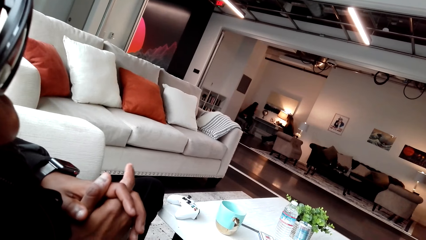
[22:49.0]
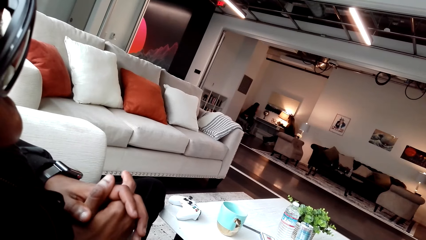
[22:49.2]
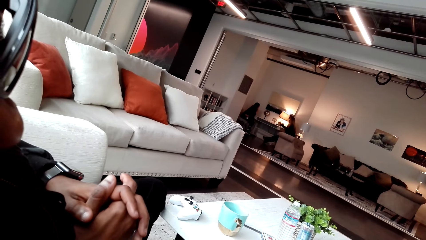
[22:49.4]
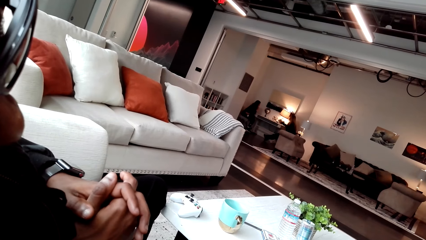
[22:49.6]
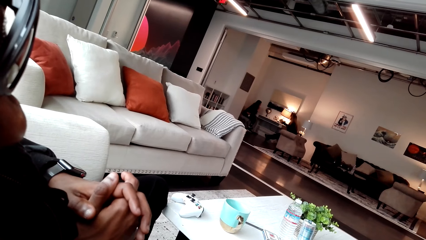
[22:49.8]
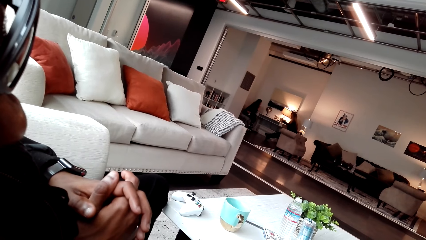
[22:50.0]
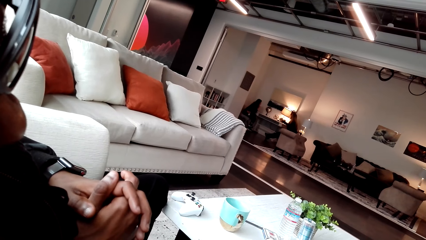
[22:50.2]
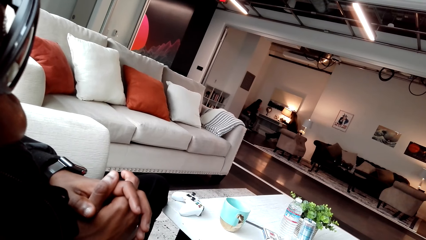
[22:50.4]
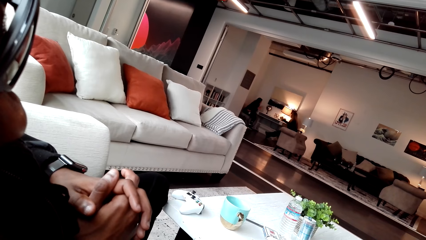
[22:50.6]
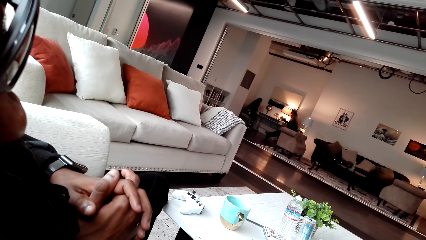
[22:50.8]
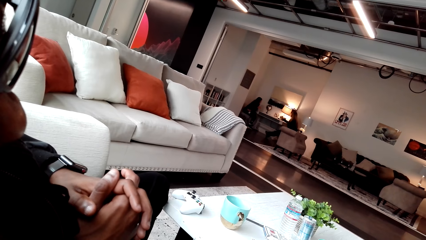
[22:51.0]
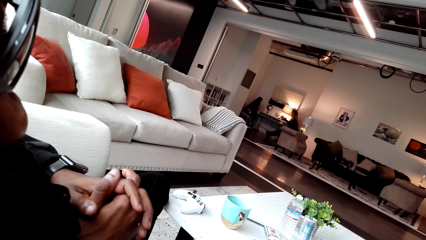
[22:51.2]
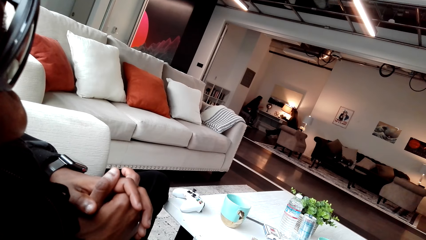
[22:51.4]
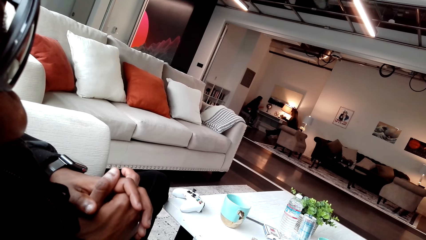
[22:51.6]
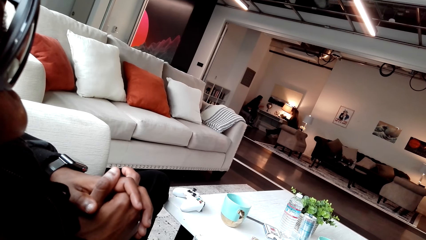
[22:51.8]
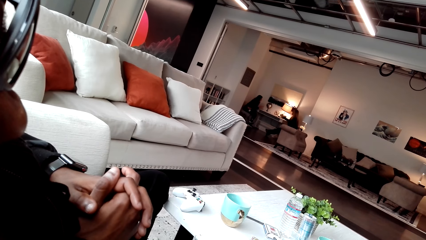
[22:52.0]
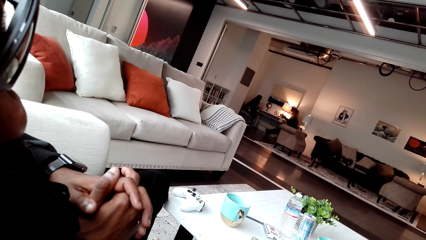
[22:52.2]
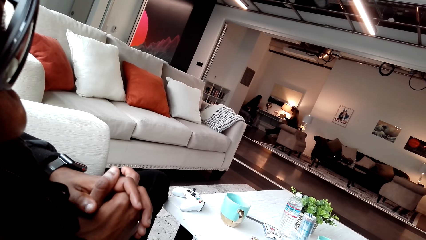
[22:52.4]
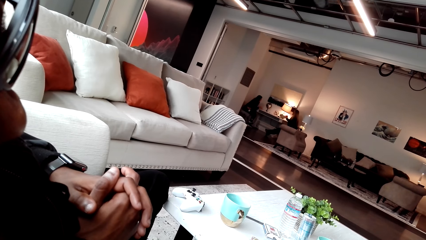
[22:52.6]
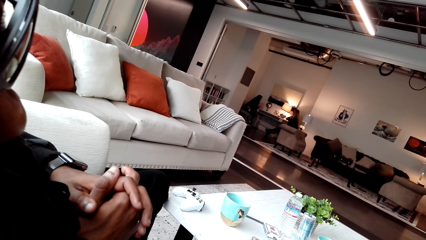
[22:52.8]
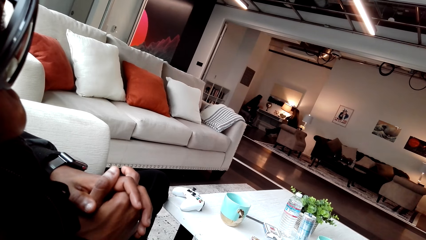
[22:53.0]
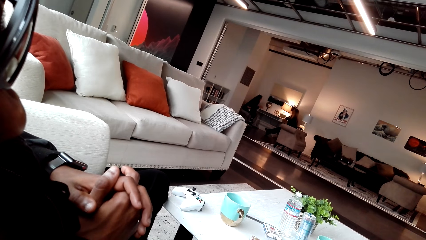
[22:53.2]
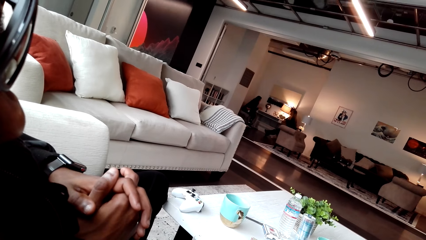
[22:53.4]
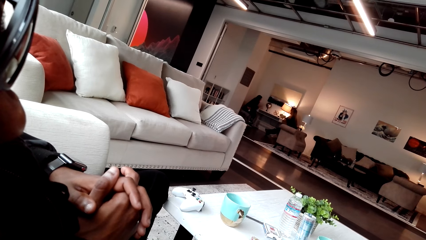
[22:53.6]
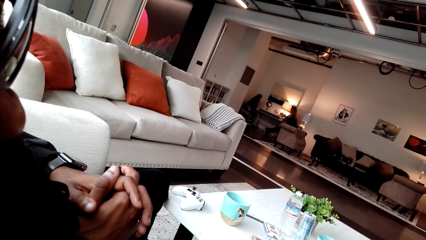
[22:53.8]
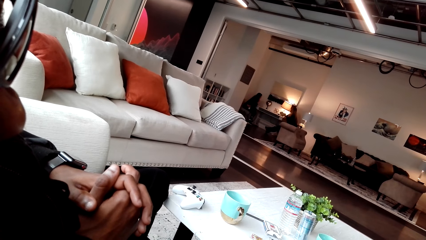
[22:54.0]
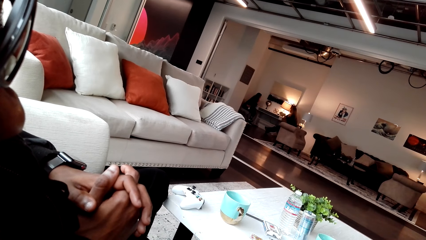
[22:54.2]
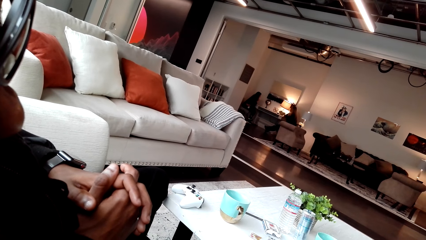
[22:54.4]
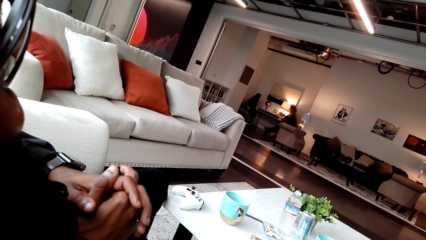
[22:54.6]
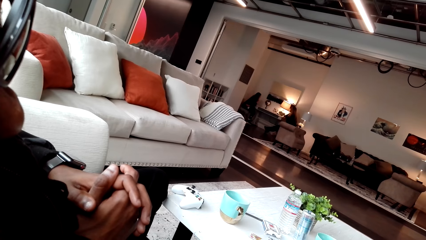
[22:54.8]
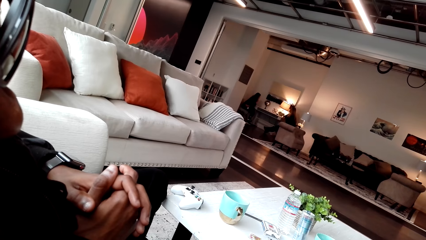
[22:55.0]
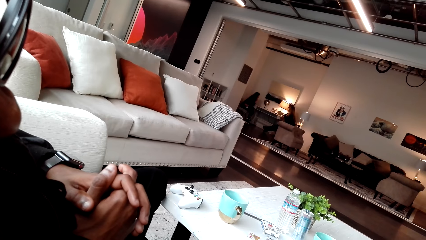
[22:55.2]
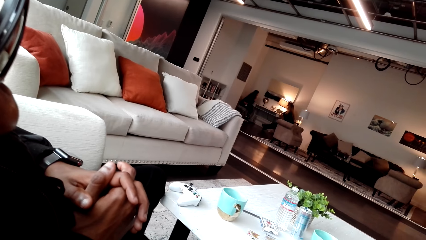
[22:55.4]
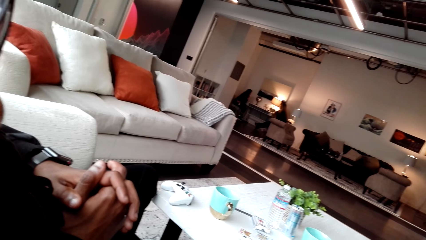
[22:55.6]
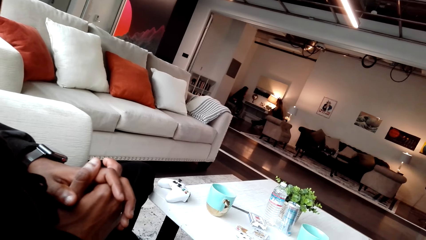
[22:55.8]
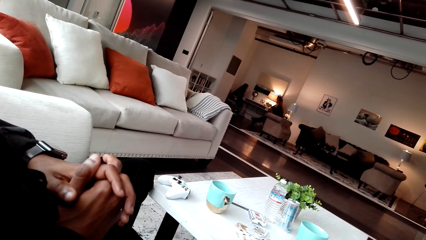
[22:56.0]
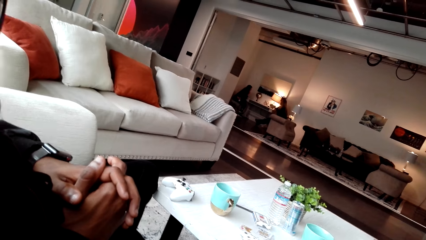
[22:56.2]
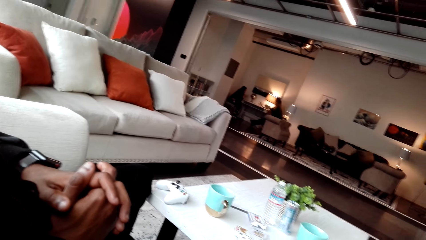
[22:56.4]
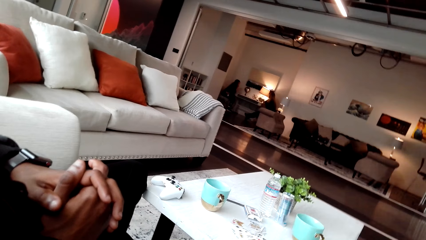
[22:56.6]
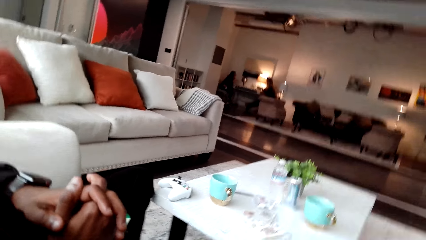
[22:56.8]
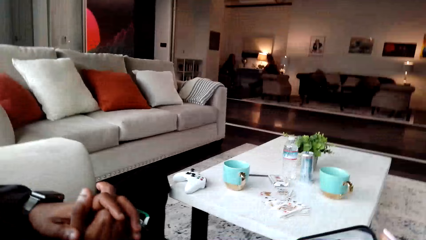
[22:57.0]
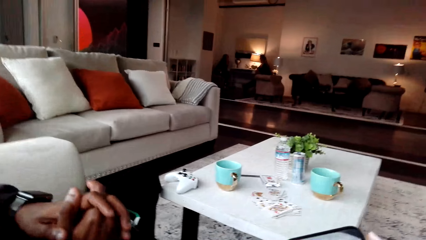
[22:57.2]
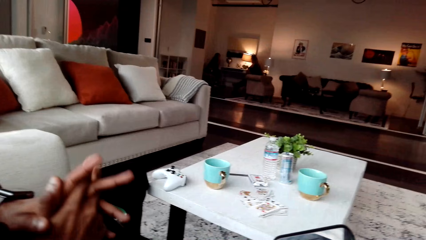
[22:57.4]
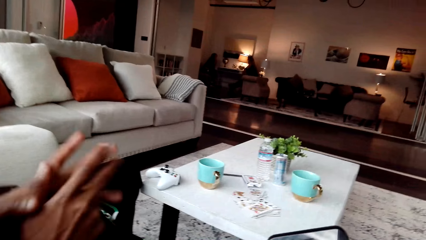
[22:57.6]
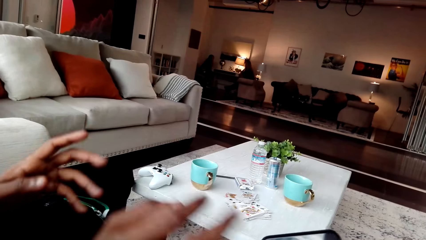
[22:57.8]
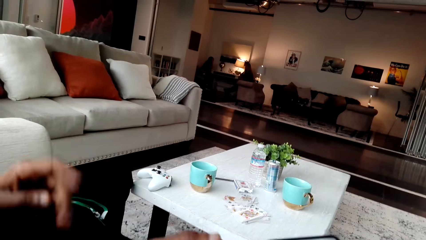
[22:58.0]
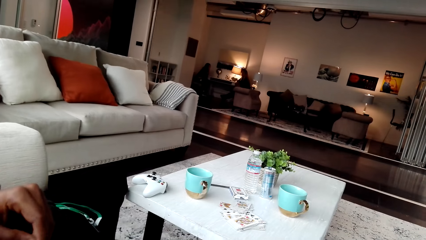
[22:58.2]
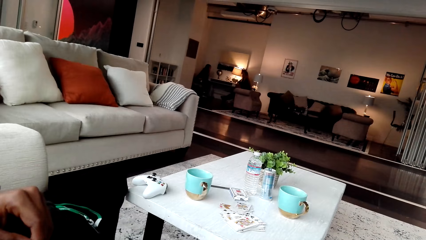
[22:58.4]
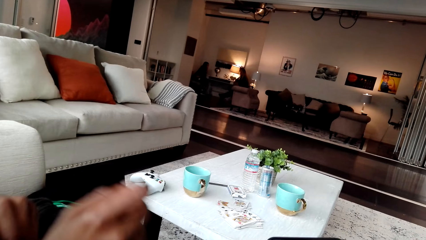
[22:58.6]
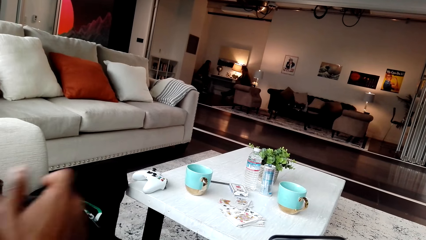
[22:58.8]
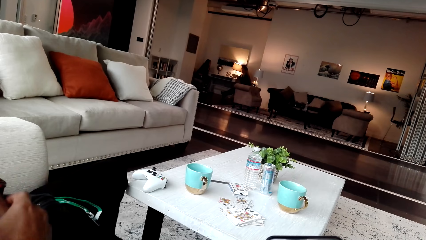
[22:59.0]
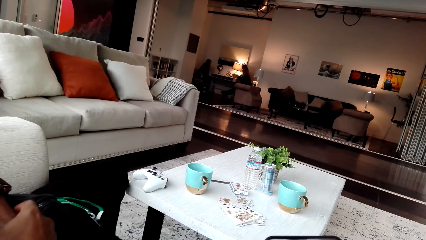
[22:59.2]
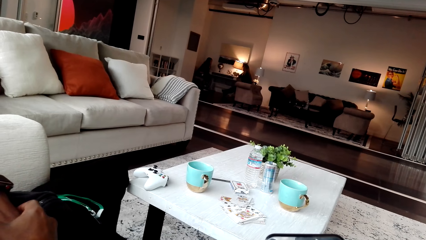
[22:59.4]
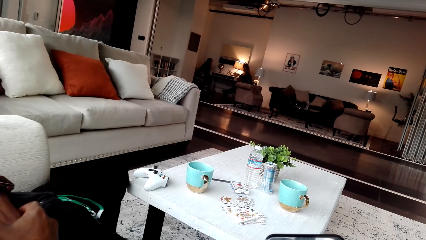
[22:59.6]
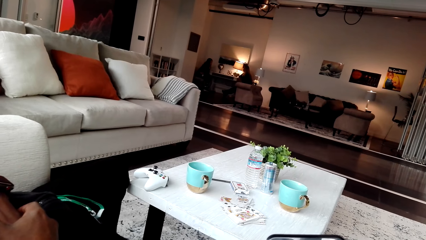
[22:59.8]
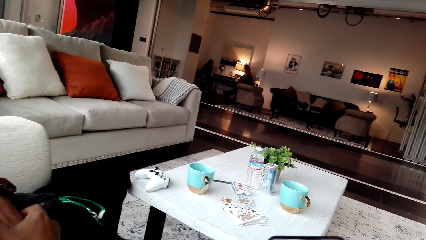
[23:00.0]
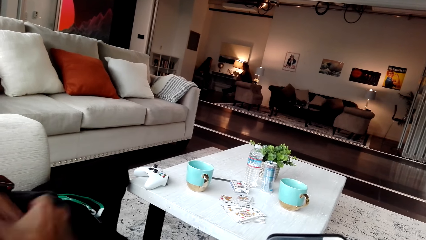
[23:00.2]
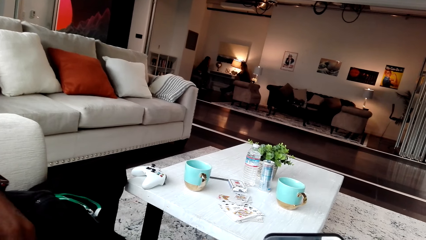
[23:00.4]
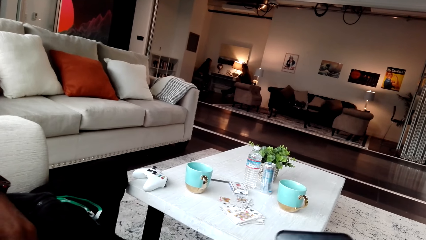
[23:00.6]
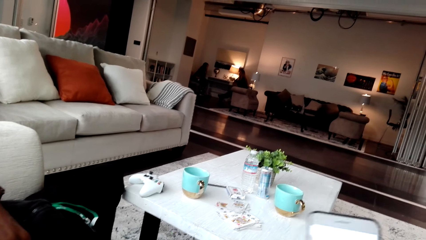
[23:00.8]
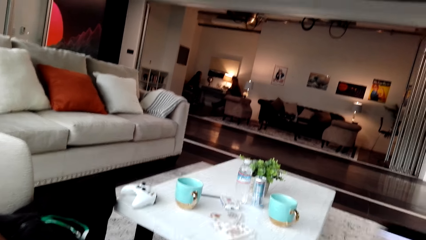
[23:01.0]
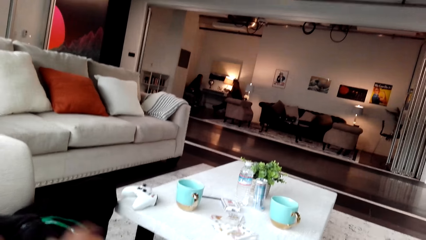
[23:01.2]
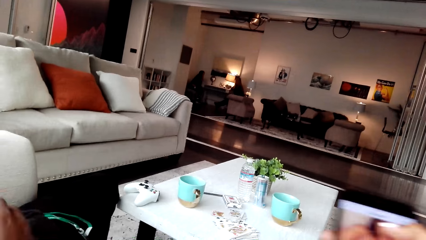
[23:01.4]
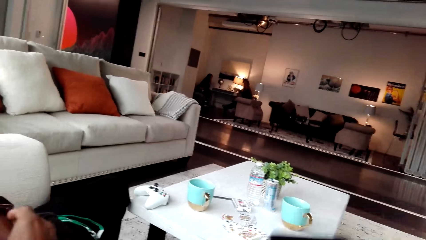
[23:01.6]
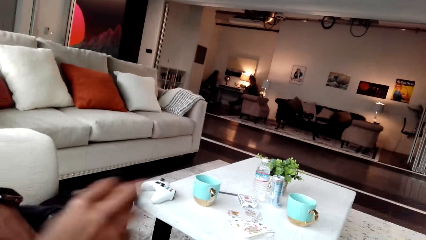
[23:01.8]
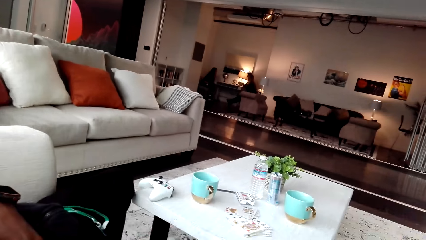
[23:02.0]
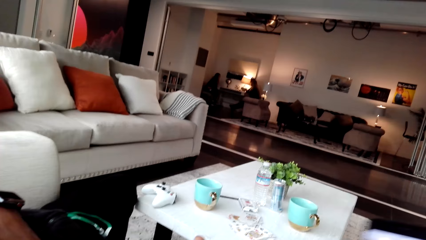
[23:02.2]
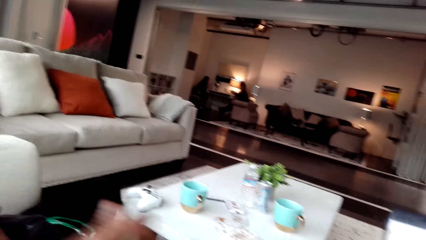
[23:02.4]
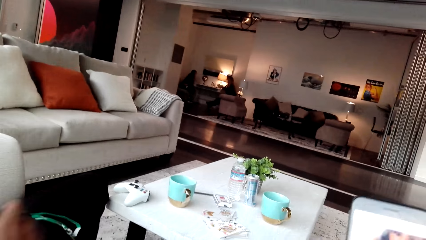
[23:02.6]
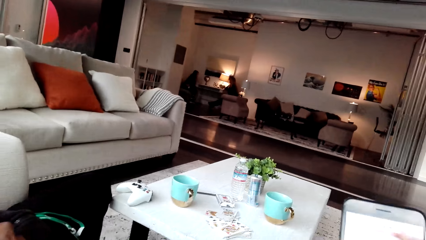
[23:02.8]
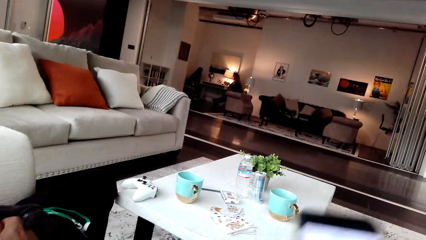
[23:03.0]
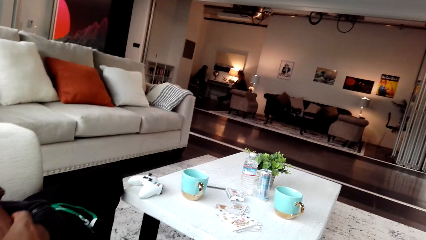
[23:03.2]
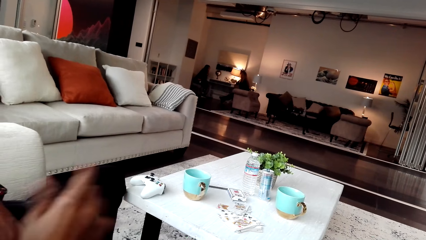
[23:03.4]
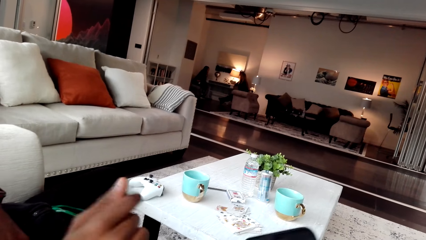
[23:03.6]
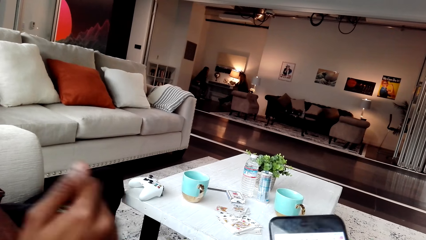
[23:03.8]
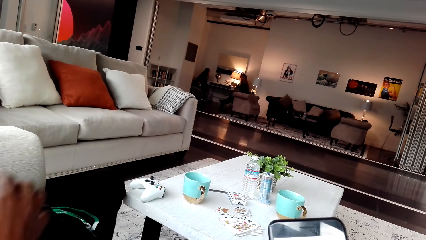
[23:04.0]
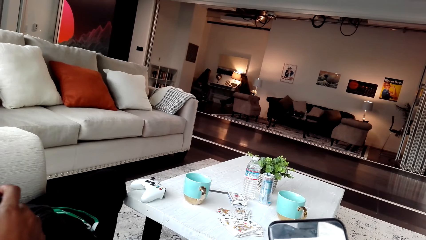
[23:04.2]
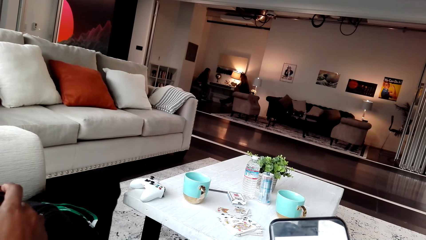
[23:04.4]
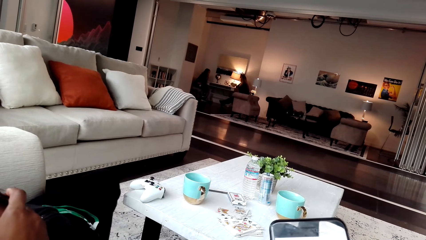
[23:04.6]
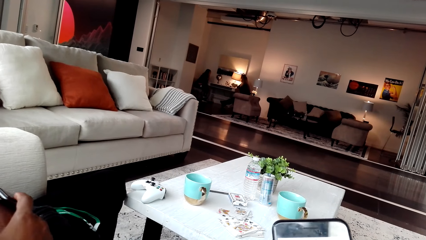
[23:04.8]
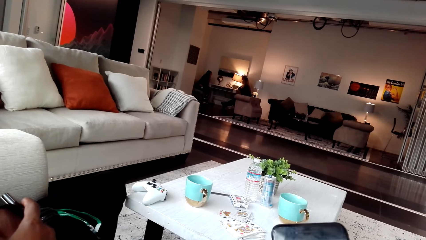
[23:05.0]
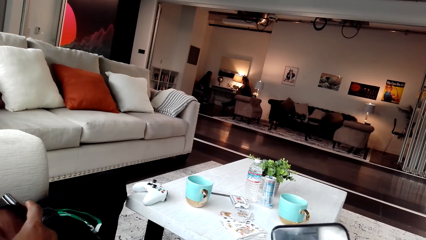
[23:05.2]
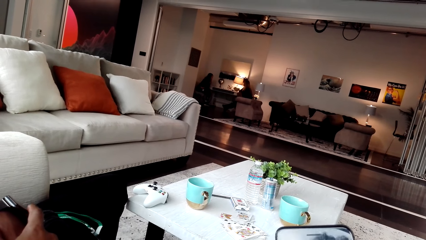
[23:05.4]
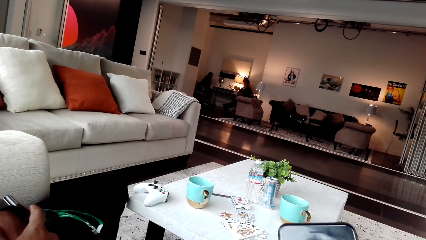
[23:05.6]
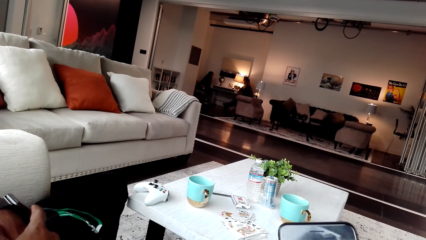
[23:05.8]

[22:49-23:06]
The camera wearer is talking to a man. The man moves his hands. The camera wearer scrolls the phone.
